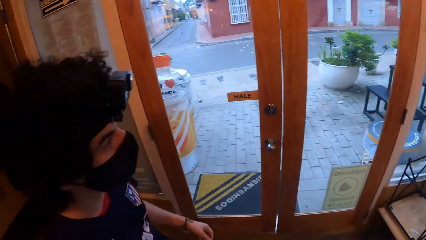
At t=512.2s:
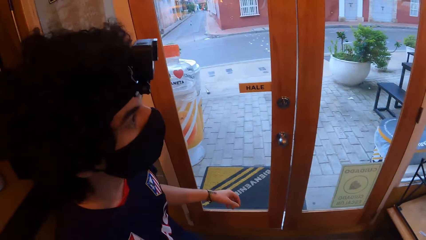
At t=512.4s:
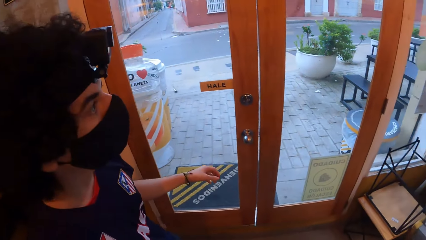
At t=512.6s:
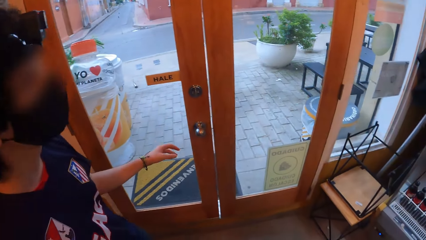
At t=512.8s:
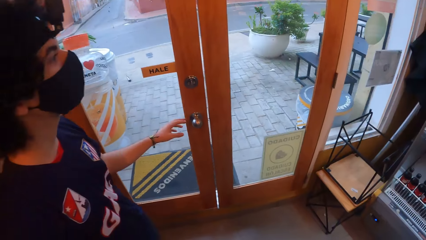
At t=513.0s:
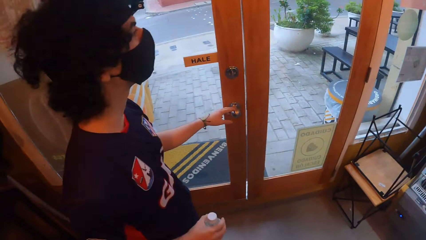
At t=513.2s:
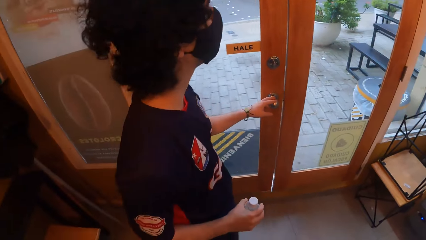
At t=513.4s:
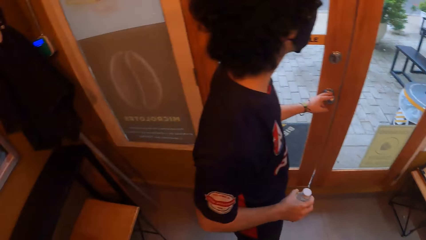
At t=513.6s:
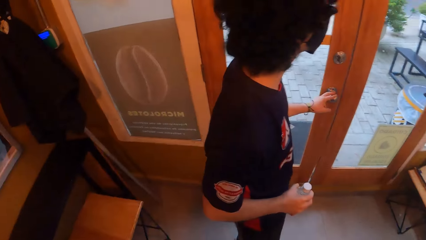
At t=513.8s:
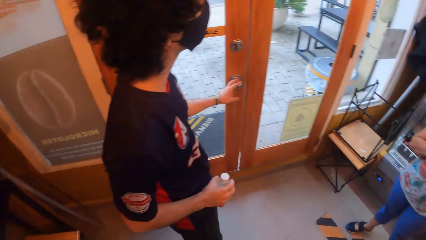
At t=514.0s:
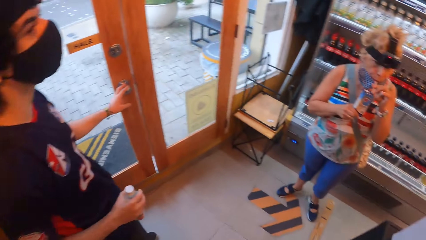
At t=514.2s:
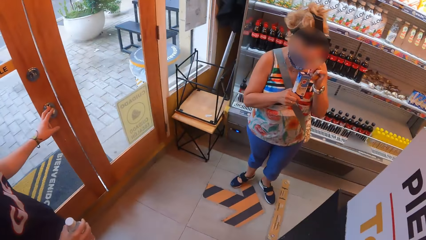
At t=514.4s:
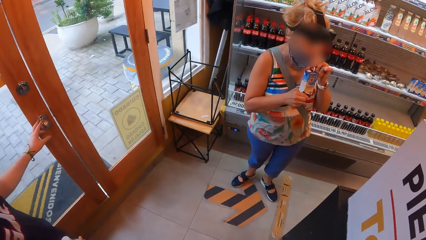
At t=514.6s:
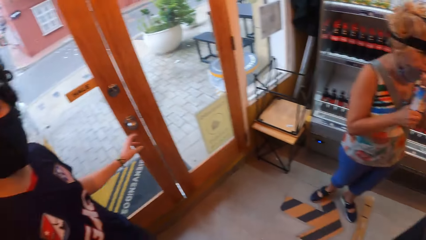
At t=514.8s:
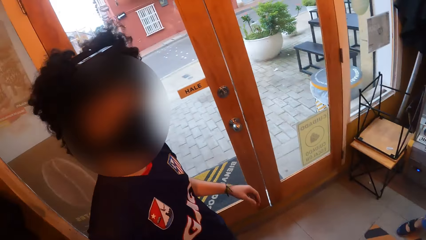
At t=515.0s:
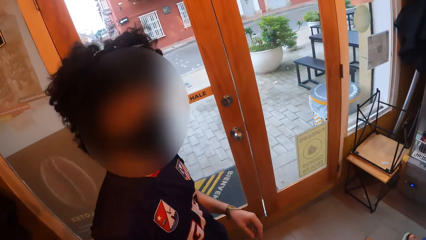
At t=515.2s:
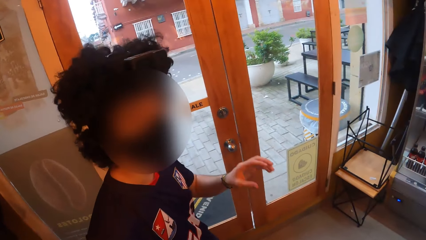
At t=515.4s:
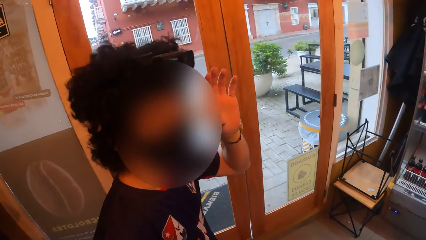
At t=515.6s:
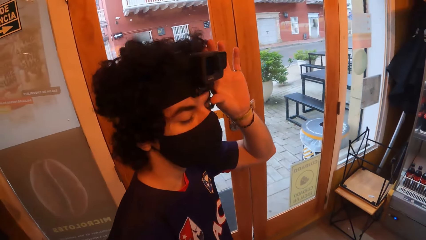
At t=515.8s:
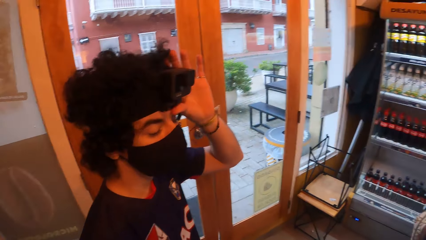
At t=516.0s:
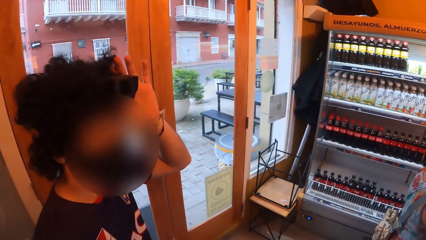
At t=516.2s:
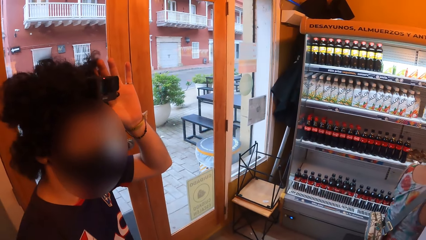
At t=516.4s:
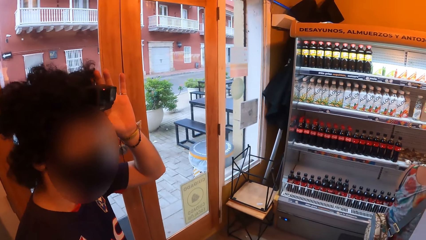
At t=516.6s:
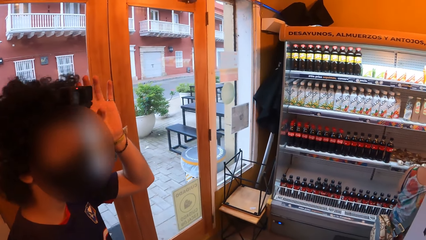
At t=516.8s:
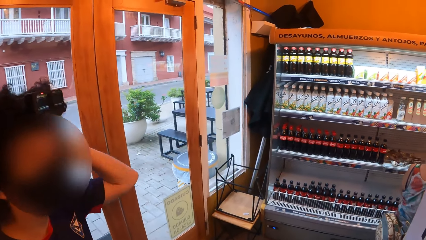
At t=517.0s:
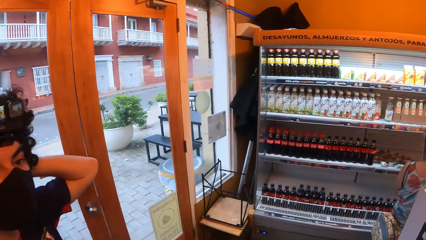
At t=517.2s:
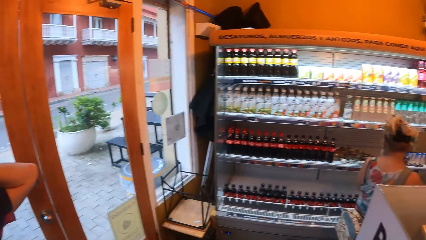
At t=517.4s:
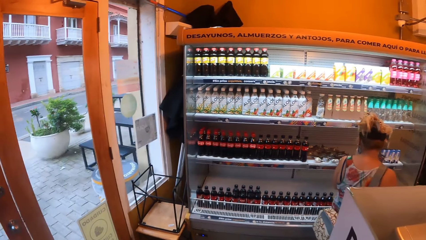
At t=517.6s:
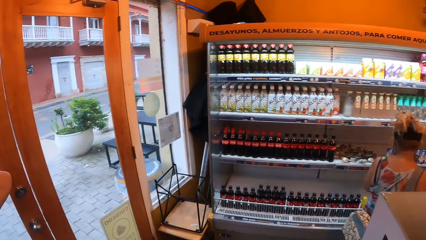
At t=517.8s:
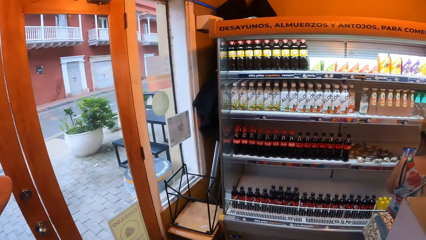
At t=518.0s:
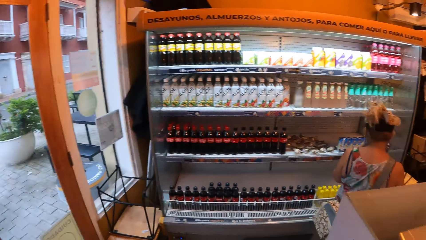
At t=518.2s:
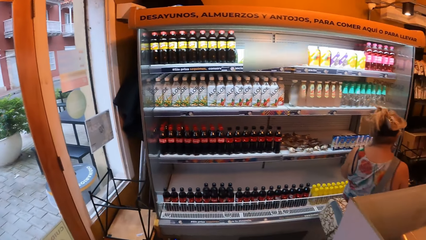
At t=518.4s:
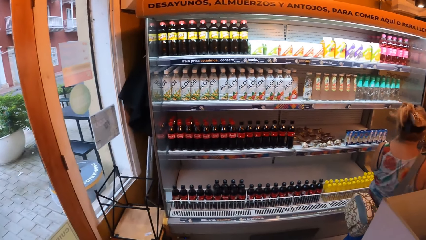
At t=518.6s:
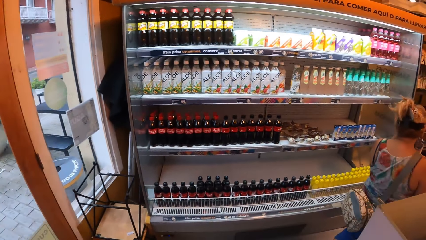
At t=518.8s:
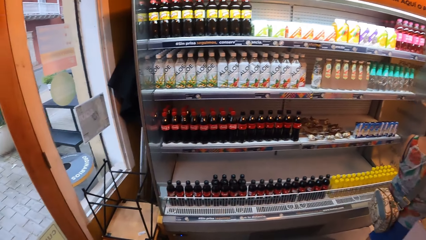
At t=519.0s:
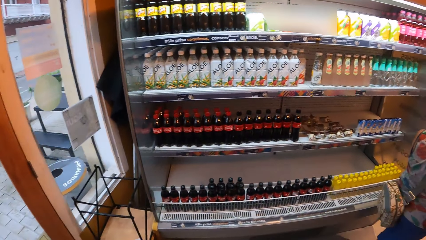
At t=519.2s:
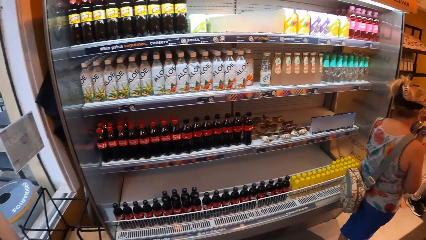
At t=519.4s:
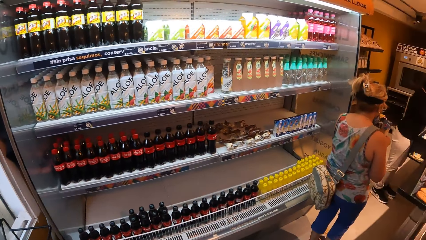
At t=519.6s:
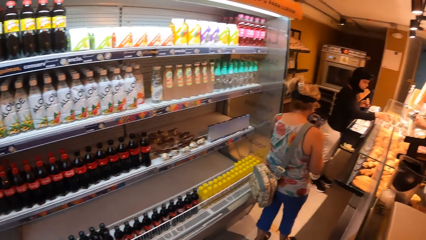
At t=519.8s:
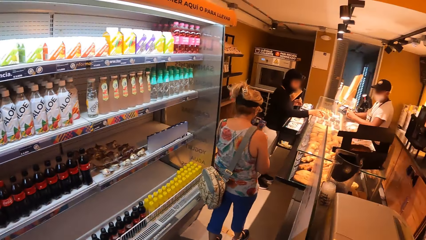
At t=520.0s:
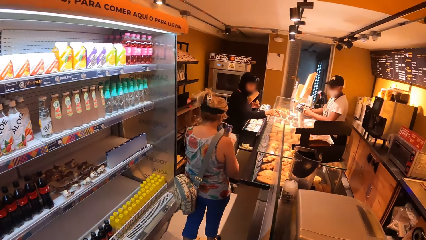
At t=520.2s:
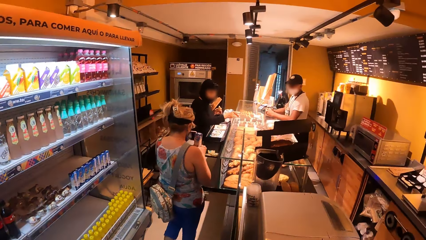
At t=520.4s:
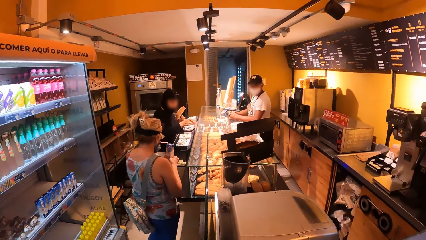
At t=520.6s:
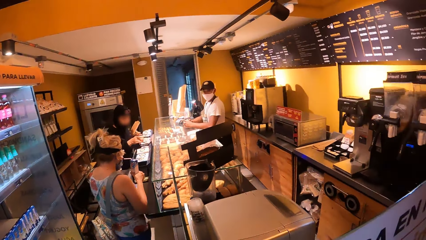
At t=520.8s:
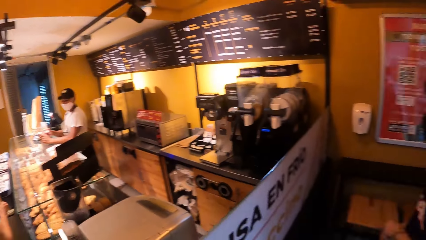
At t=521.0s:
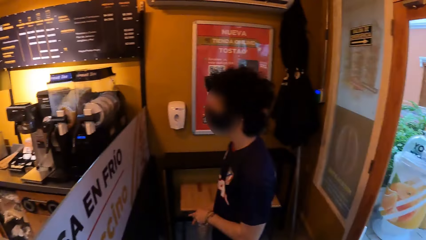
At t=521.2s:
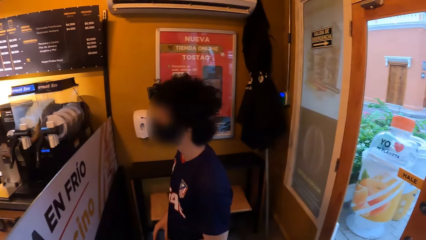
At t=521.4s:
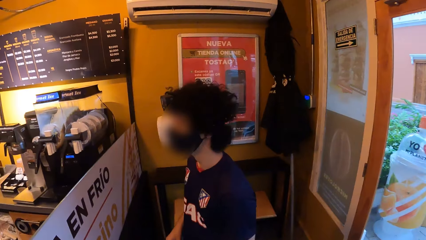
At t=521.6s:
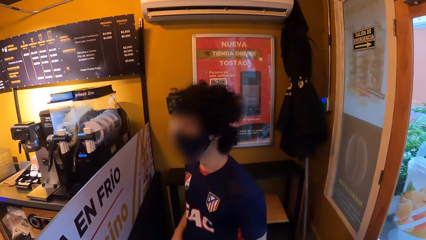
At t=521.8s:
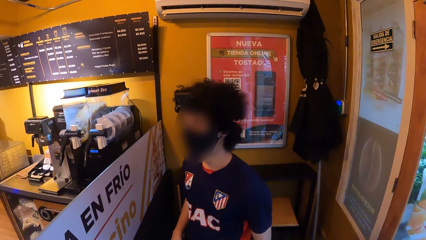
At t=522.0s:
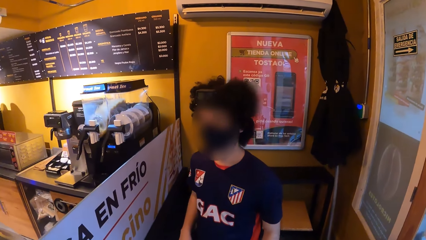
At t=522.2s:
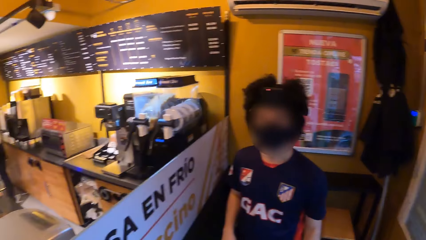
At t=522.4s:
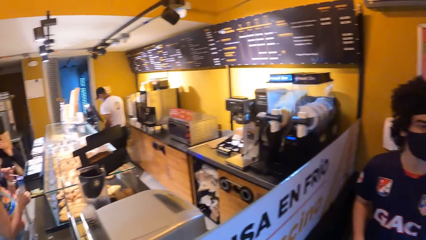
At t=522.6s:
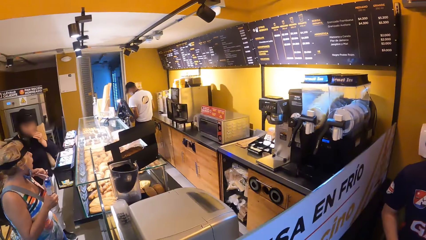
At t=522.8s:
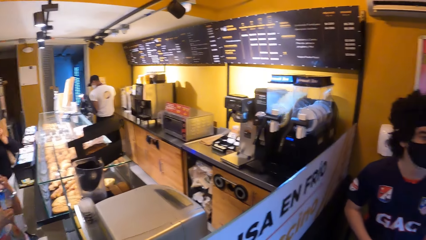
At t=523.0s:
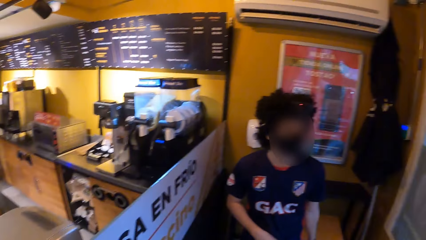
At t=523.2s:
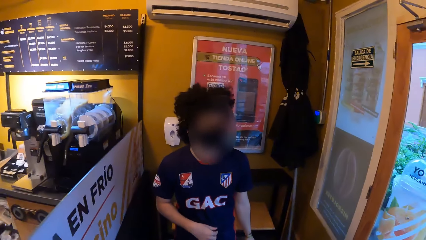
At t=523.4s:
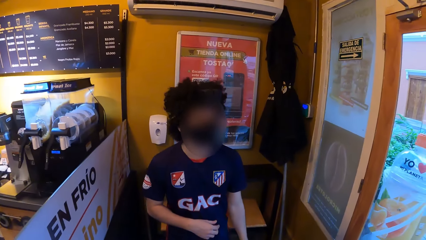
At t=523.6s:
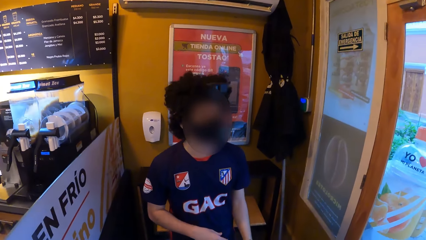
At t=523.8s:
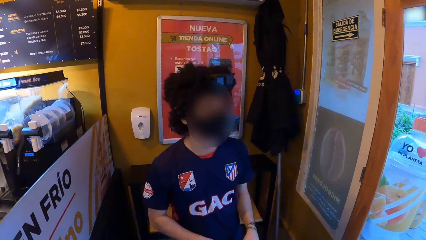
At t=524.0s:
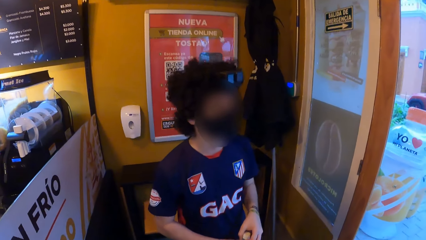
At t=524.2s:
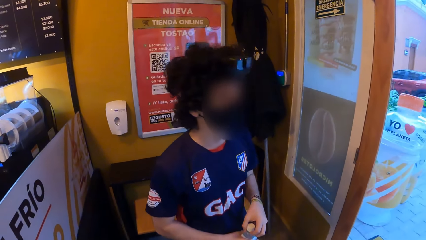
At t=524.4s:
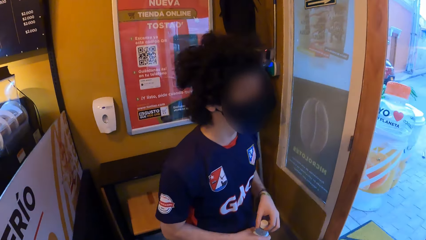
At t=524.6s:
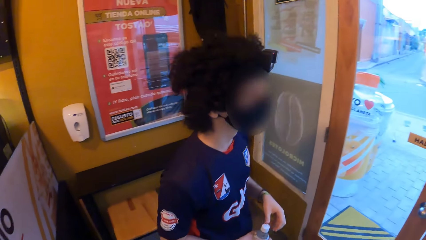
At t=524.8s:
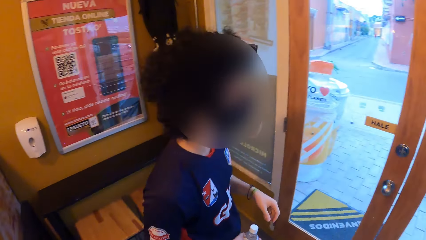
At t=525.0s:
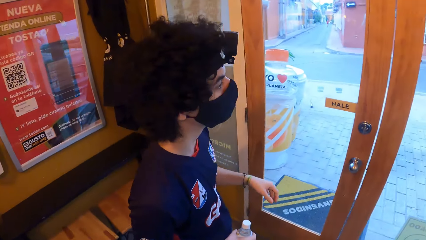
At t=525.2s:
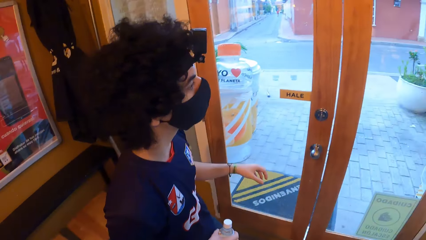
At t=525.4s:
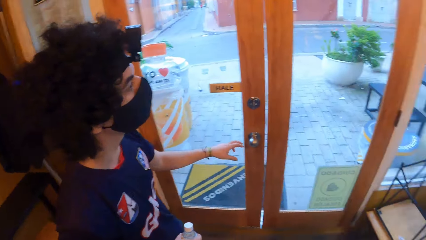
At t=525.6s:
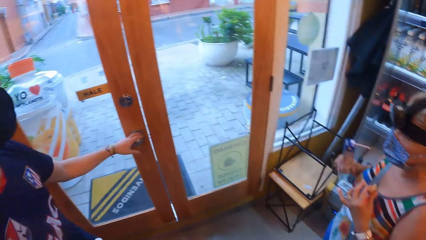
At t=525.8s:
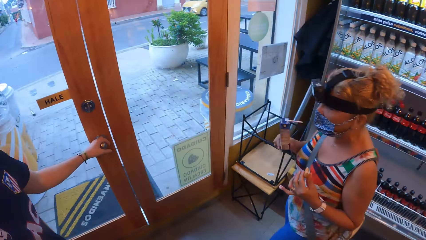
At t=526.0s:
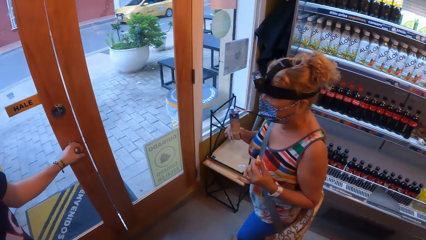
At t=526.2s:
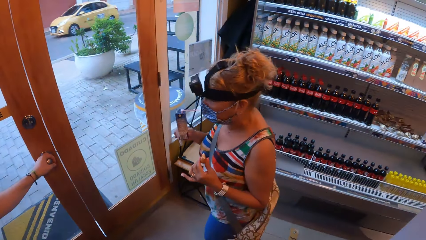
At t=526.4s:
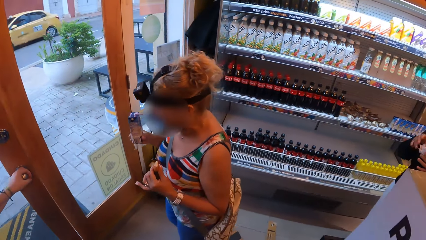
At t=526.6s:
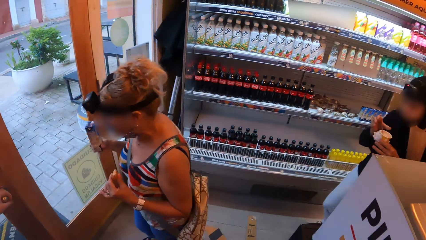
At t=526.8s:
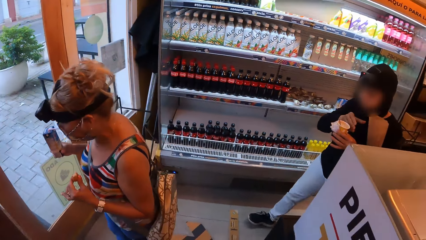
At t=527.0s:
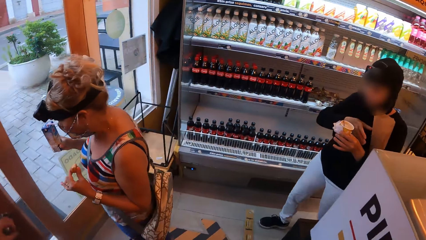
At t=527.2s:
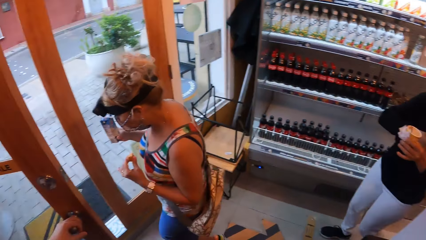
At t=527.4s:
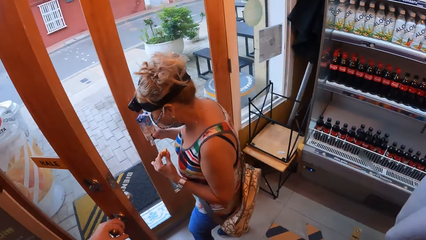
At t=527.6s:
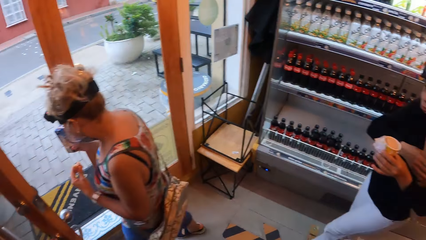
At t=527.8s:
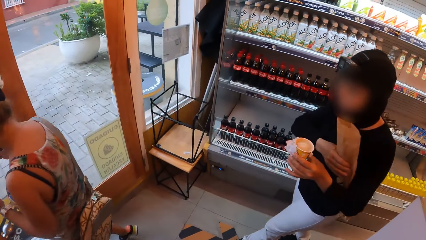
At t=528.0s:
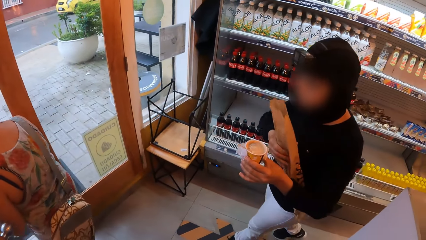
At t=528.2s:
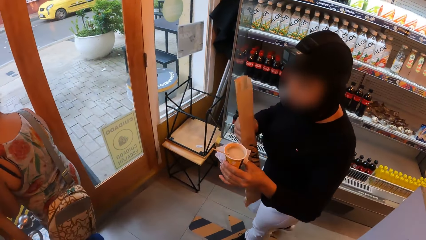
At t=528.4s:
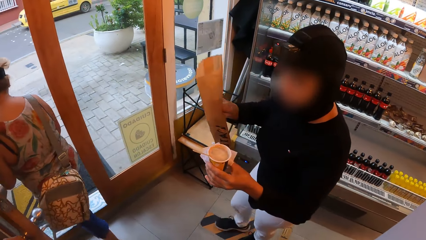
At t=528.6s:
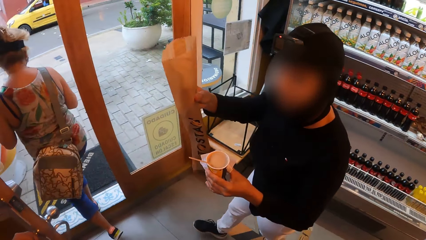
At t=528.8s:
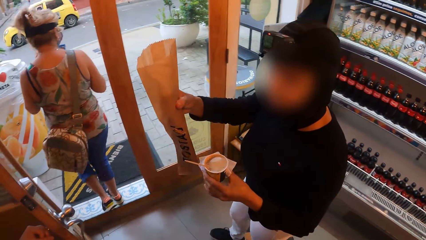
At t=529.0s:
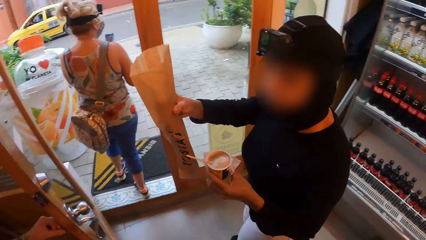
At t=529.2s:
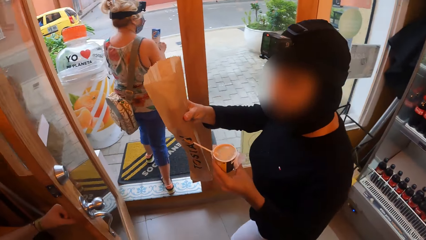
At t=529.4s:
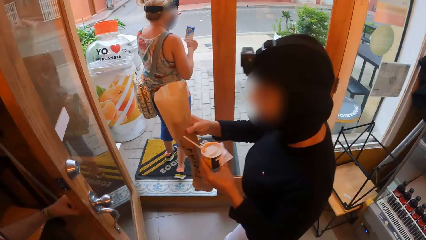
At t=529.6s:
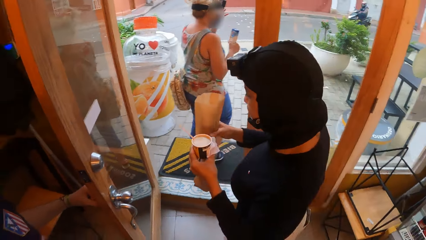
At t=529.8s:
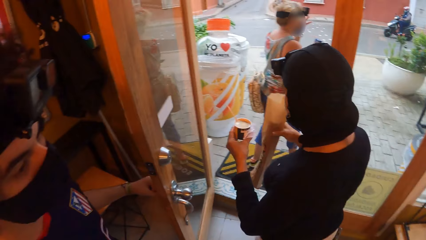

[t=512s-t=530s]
The camera wearer converses with a man. Another man touches a door. The camera wearer looks around the store. The other man opens the door. A woman walks out of the shop.
